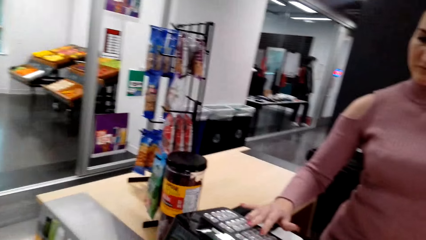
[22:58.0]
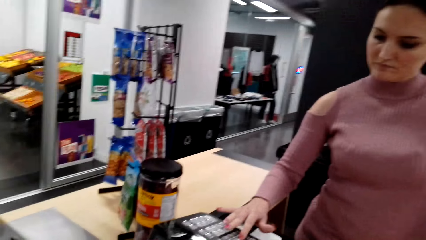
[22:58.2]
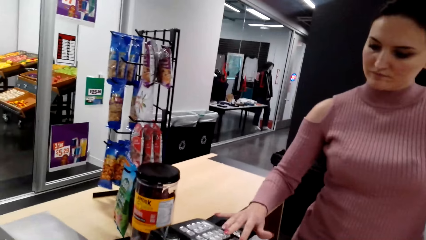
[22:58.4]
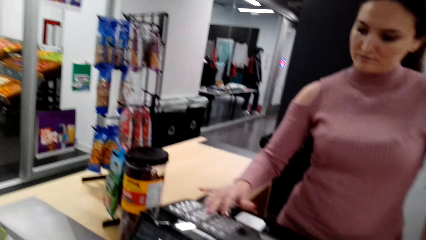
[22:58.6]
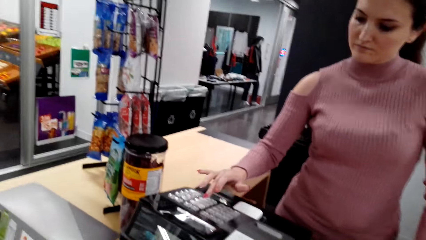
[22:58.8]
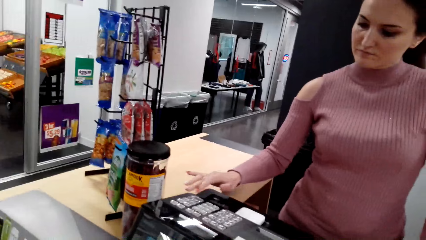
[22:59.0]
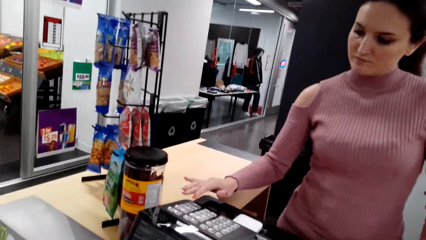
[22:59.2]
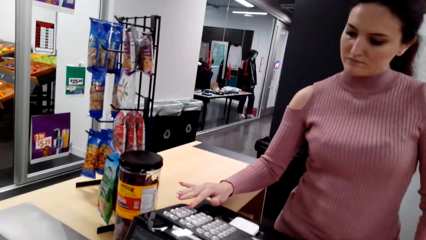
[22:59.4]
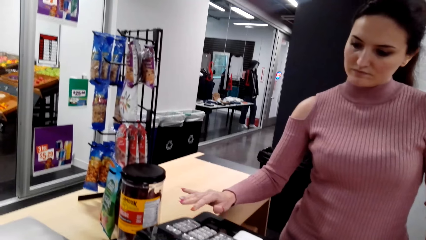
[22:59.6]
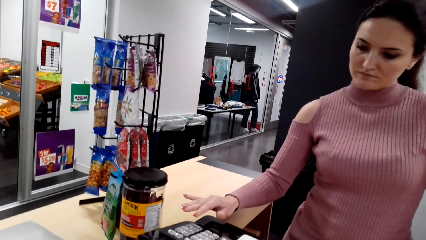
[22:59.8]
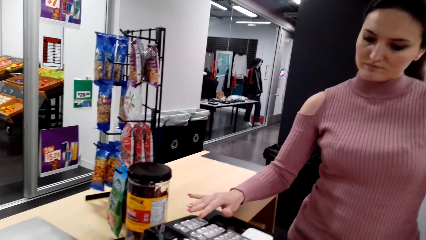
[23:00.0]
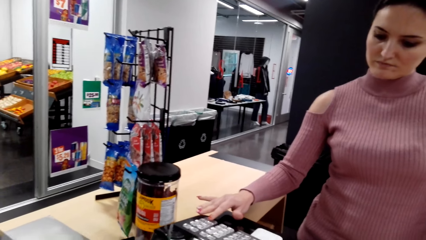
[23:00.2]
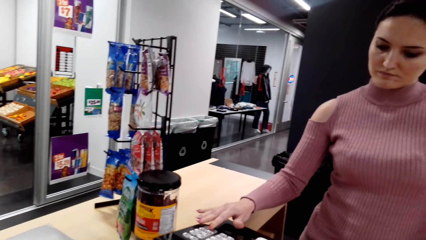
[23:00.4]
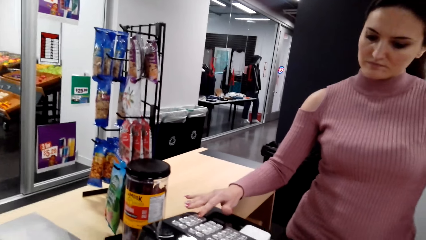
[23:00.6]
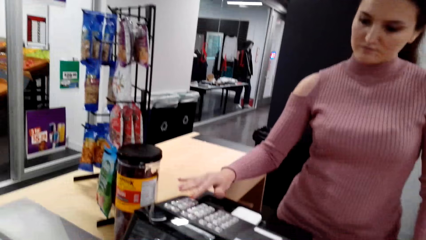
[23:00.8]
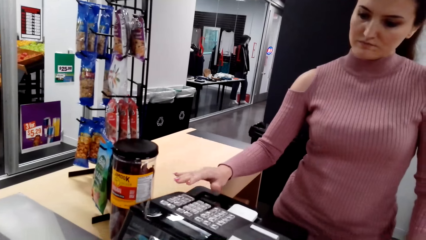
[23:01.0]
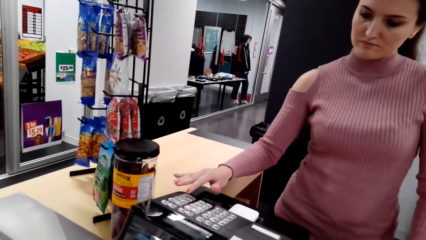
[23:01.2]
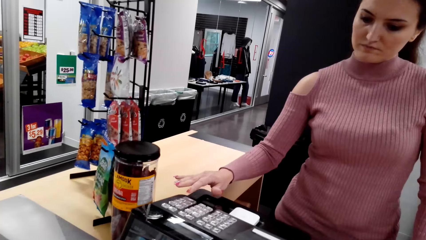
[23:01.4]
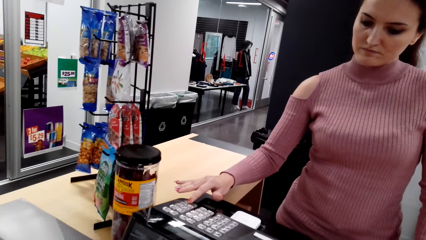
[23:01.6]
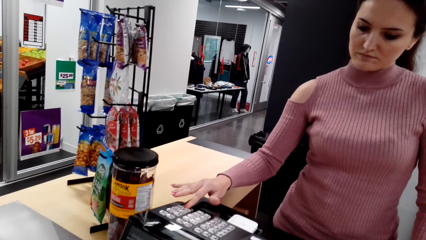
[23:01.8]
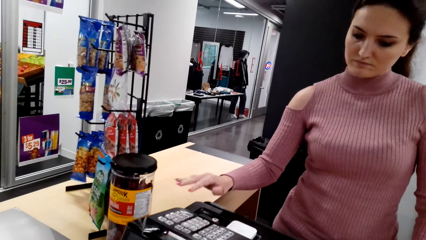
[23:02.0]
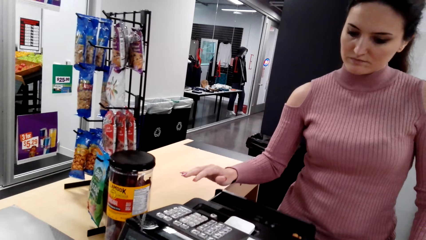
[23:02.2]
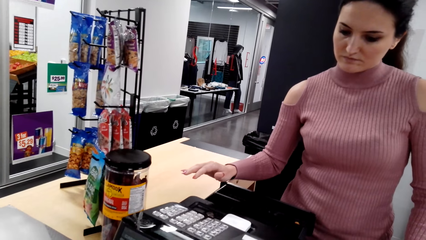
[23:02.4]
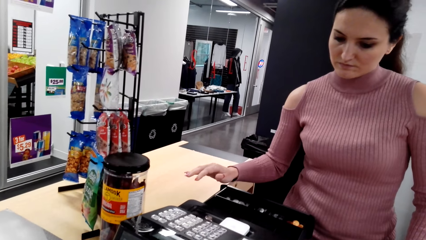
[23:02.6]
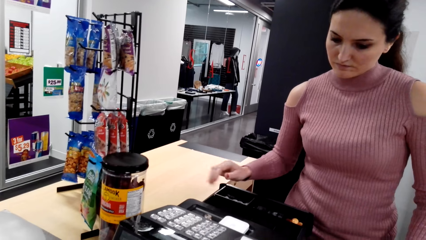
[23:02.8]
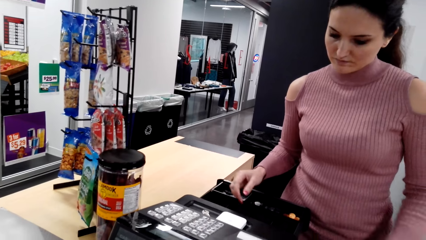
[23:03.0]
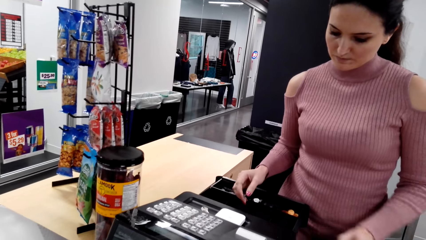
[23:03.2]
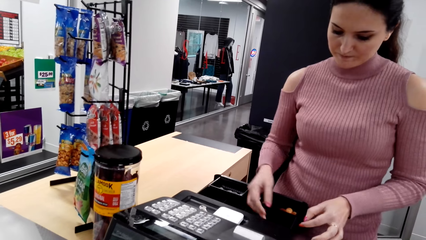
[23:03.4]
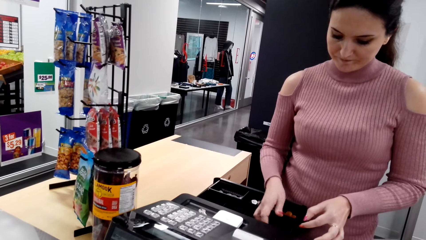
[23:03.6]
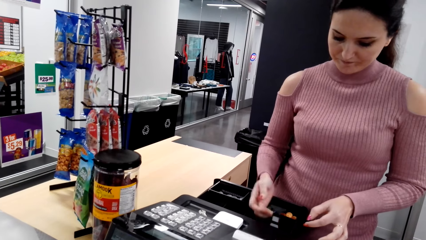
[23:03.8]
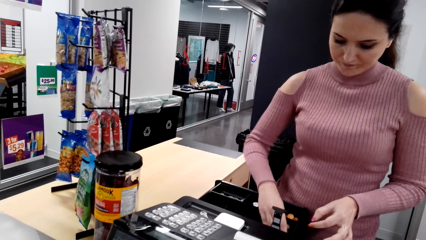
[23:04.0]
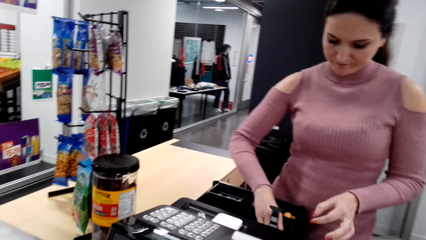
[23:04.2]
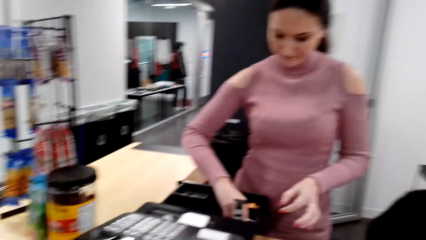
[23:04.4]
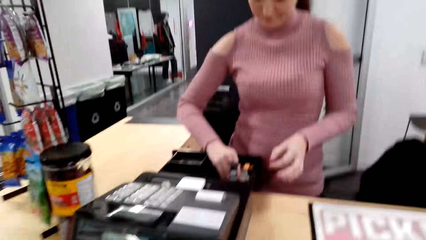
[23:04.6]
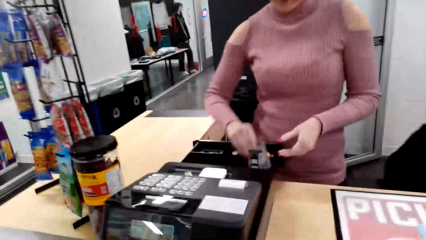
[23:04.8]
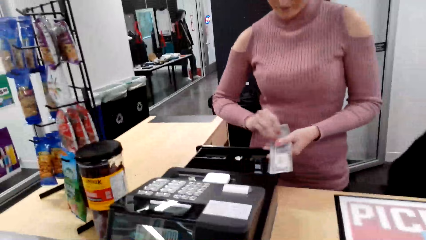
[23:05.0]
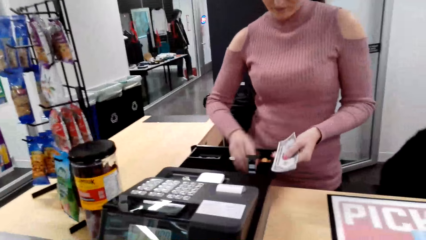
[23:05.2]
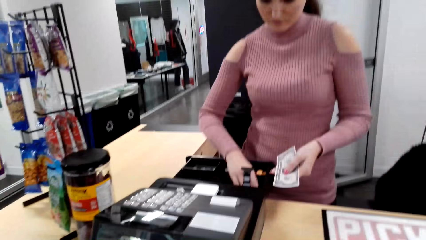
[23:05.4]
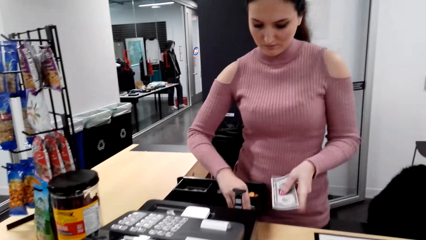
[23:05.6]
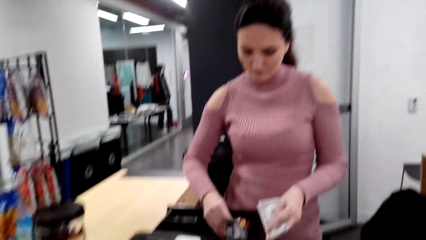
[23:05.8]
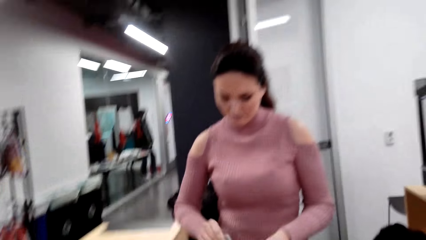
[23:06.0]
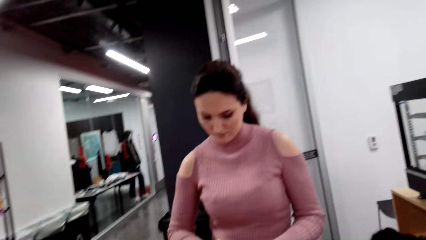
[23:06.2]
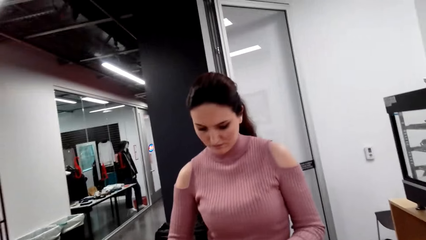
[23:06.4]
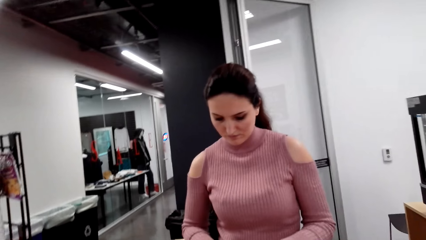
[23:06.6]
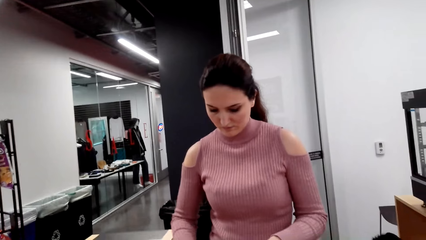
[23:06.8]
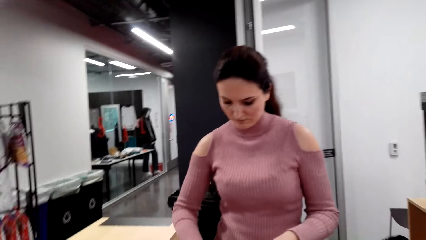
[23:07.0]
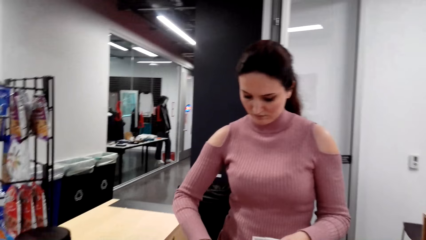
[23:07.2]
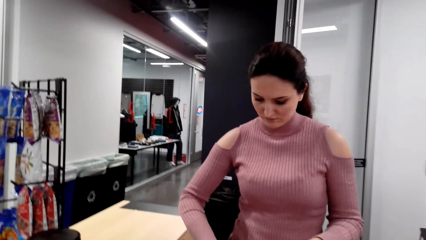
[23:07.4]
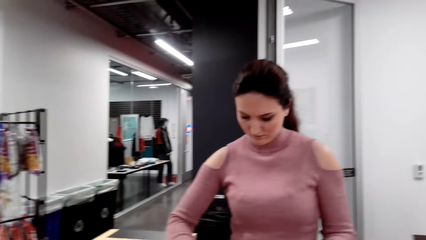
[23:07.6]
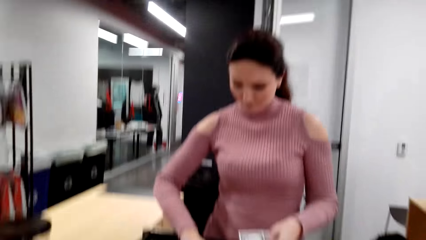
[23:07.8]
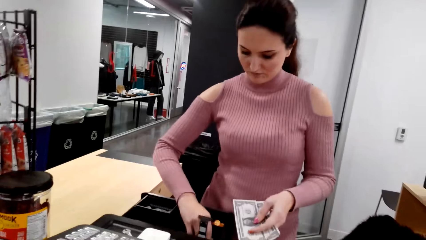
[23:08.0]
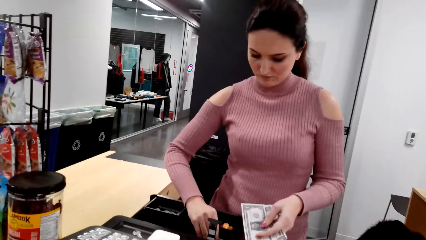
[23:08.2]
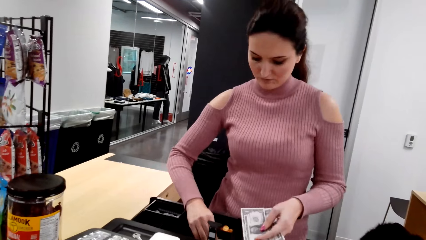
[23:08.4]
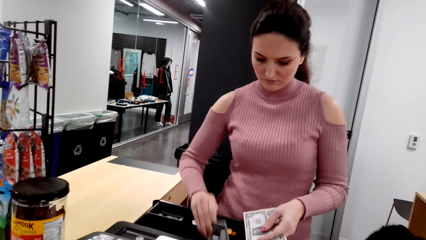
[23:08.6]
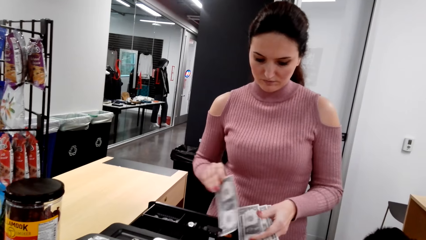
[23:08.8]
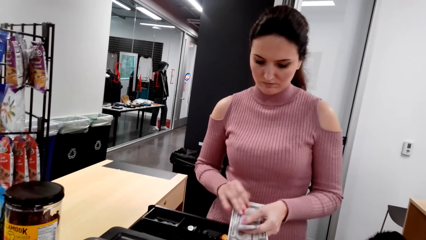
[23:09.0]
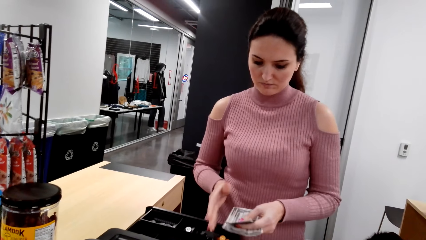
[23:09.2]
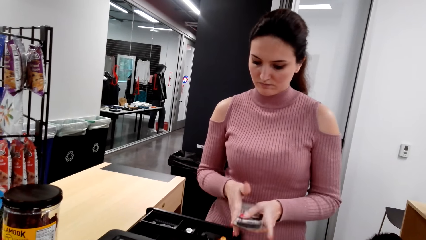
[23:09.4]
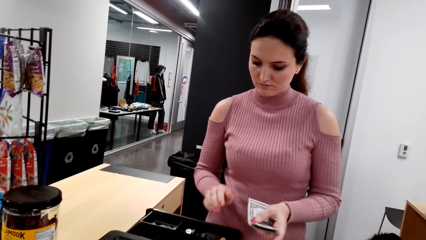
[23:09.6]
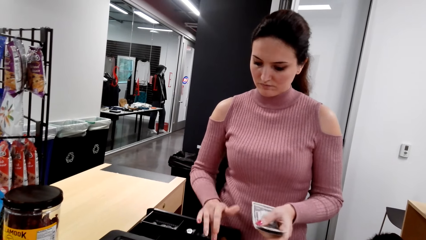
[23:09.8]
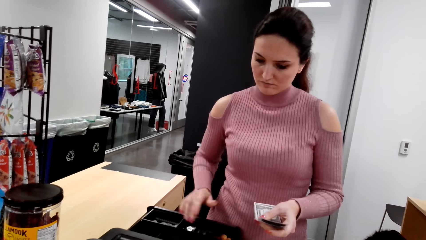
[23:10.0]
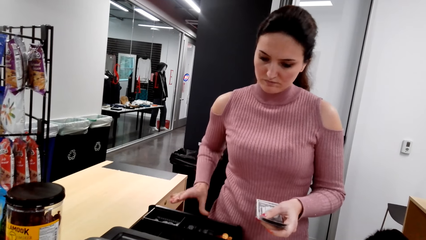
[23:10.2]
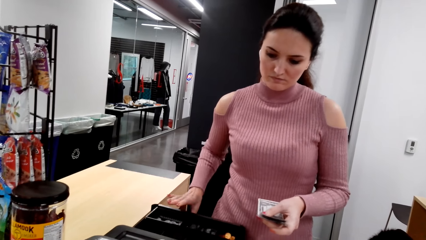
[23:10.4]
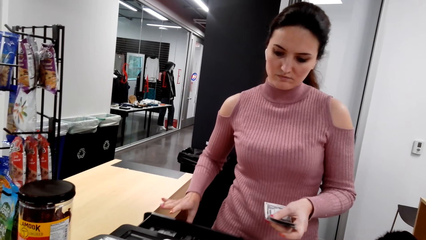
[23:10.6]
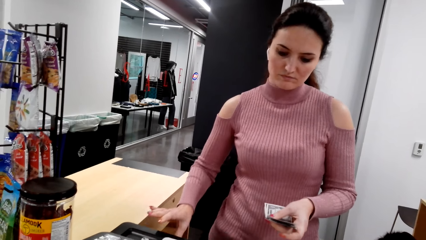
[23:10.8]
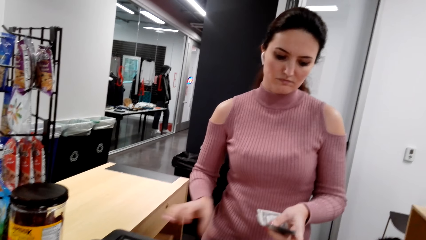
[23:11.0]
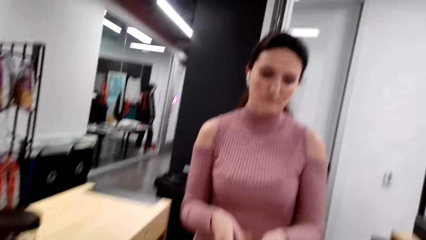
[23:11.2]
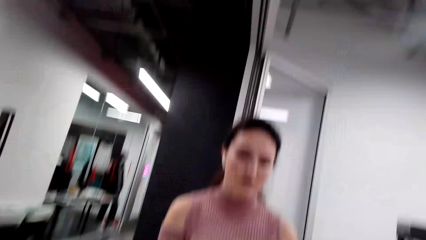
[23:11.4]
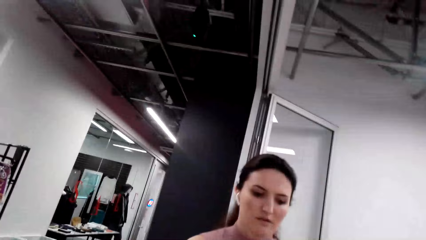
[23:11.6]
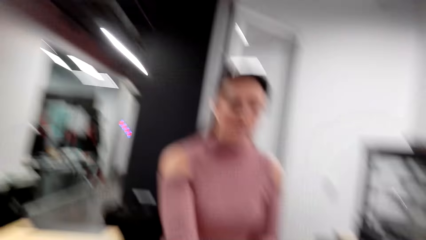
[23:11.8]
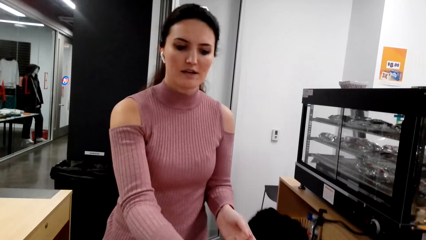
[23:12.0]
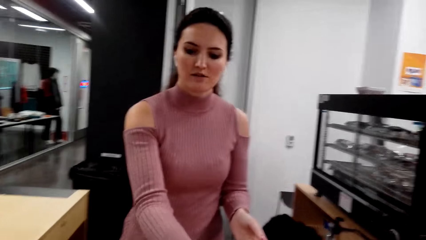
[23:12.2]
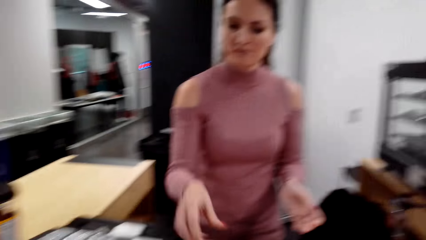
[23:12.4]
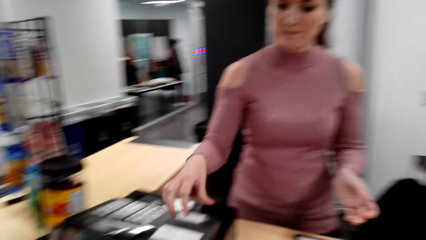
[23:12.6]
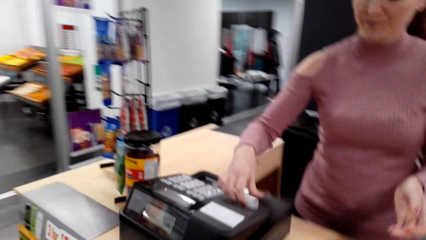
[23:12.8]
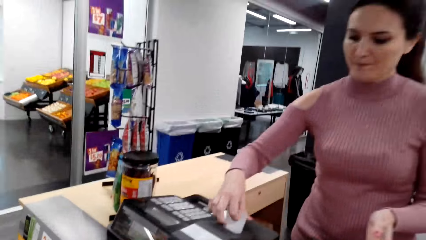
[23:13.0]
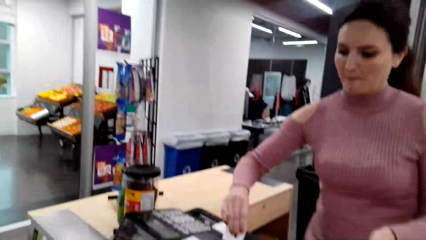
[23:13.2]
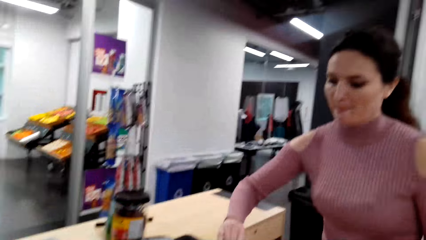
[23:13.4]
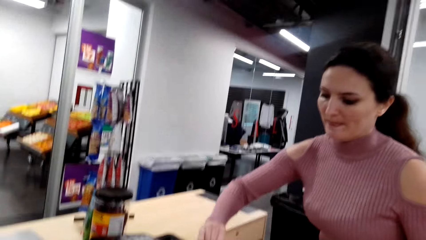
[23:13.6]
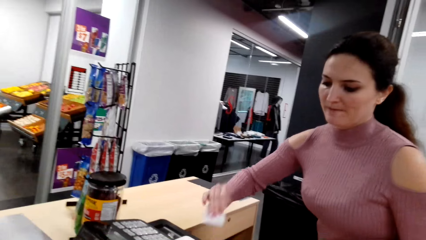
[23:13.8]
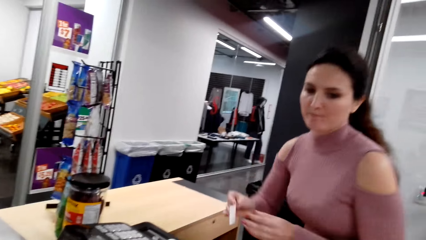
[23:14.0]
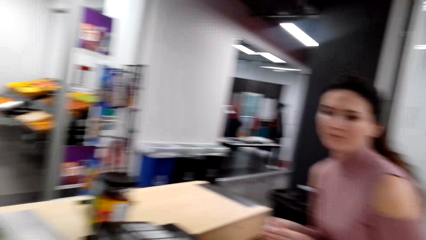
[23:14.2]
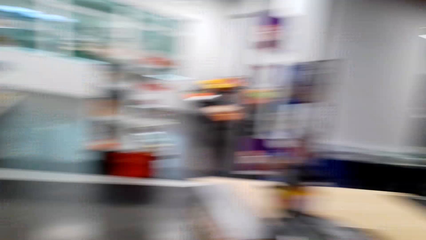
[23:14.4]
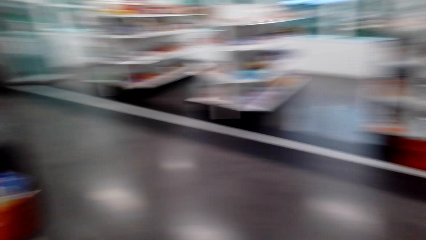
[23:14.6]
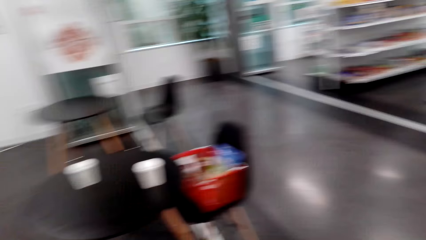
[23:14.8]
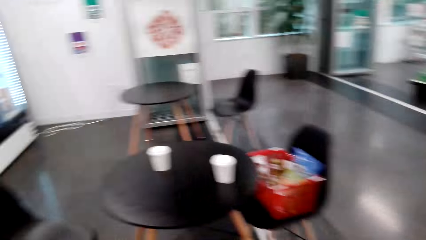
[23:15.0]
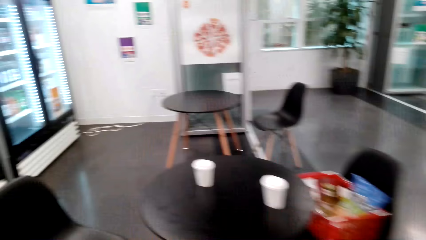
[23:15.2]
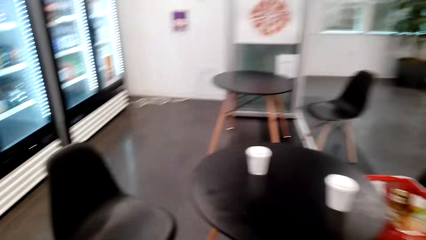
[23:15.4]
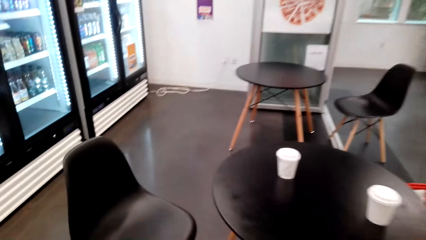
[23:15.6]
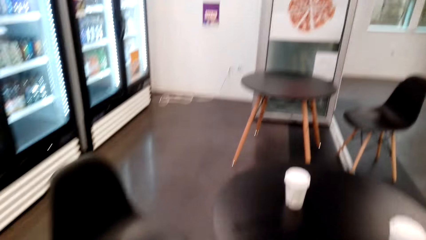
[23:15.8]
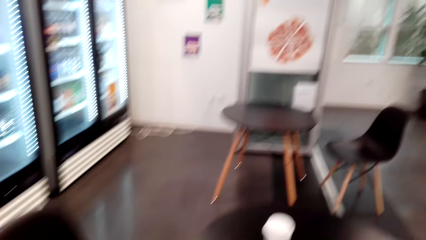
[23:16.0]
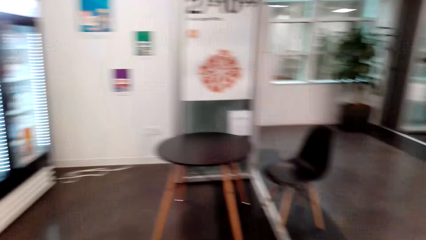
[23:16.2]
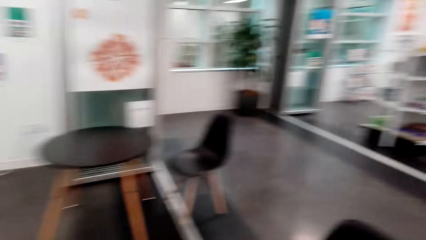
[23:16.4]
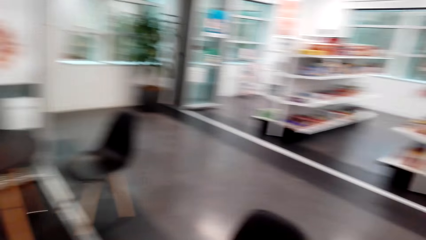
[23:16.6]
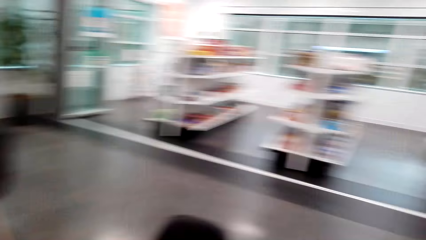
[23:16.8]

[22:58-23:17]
A lady presses a button on the POS. The lady opens the drawer and picks money from the drawer. The lady closes the POS money drawer. The lady hands the change to the camera wearer. The lady picks the receipt and cuts the receipt. The lady sits down. The camera wearer walks around the supermarket.
